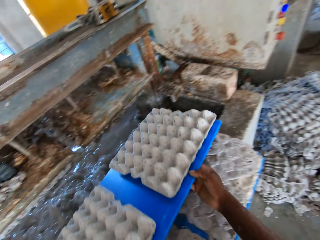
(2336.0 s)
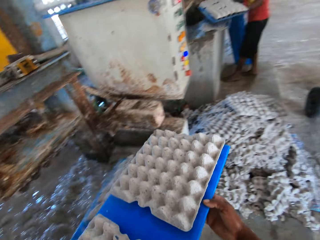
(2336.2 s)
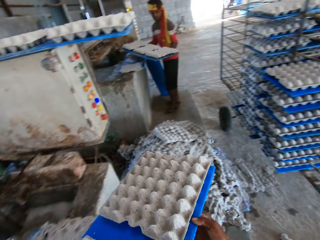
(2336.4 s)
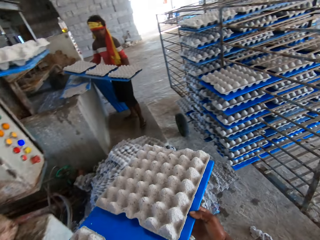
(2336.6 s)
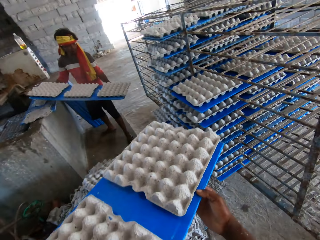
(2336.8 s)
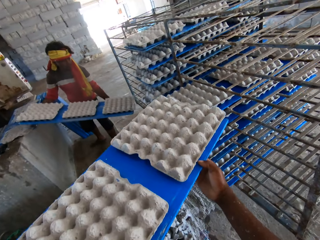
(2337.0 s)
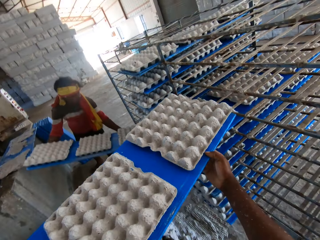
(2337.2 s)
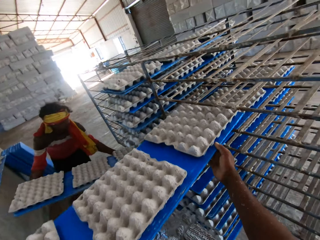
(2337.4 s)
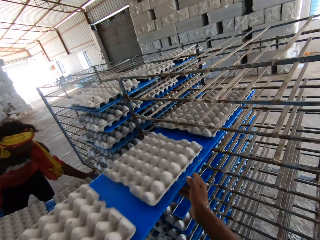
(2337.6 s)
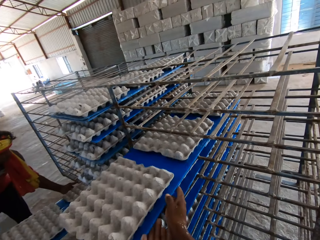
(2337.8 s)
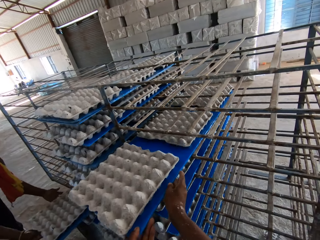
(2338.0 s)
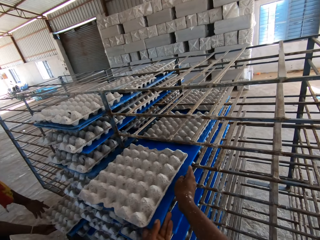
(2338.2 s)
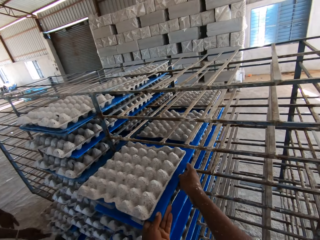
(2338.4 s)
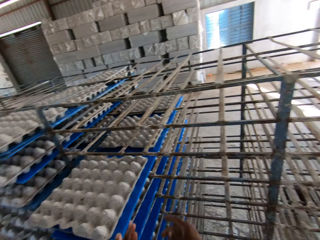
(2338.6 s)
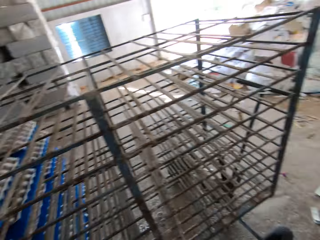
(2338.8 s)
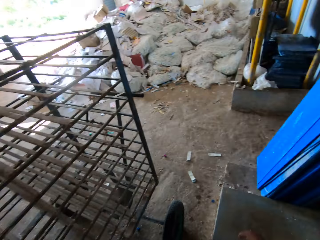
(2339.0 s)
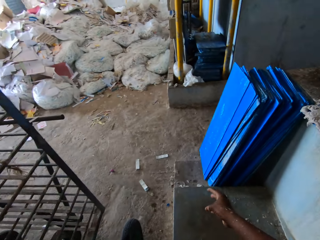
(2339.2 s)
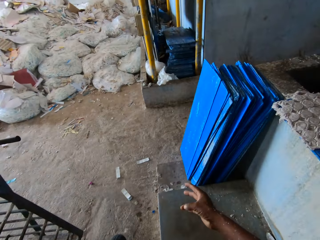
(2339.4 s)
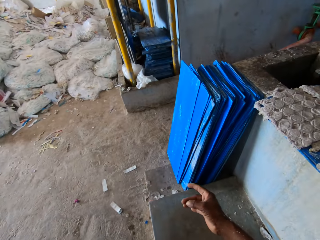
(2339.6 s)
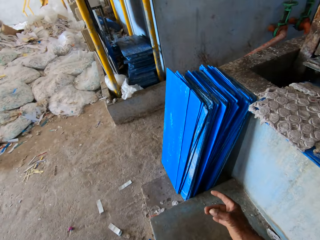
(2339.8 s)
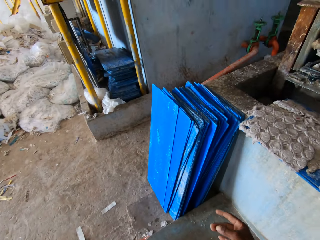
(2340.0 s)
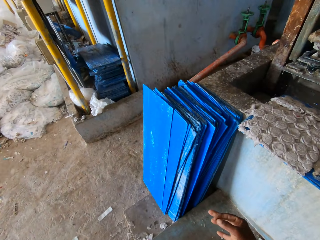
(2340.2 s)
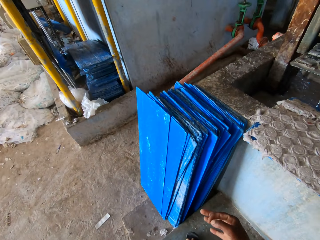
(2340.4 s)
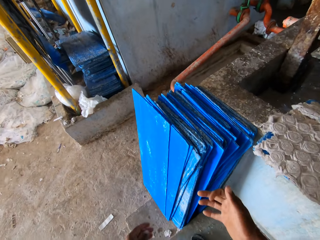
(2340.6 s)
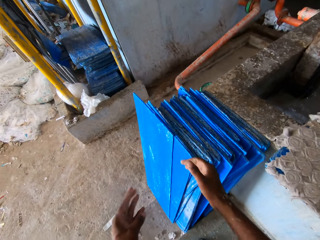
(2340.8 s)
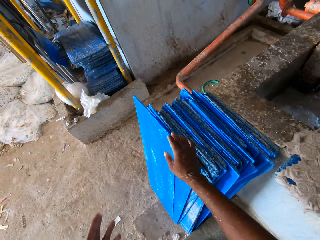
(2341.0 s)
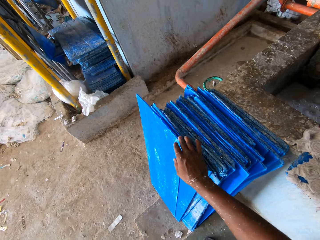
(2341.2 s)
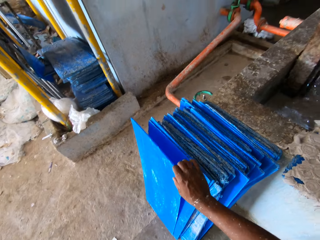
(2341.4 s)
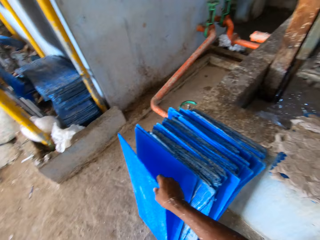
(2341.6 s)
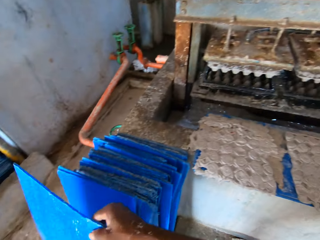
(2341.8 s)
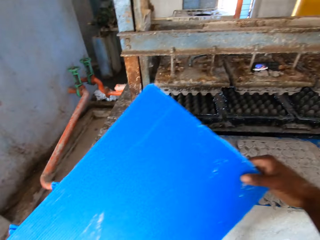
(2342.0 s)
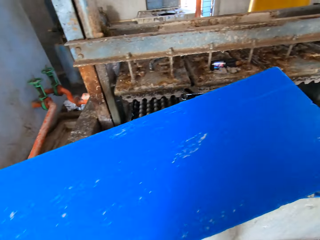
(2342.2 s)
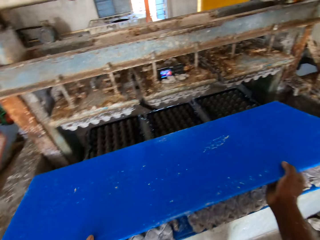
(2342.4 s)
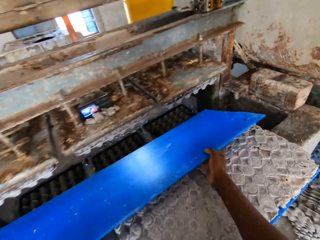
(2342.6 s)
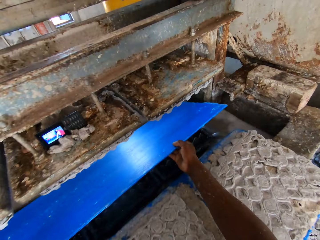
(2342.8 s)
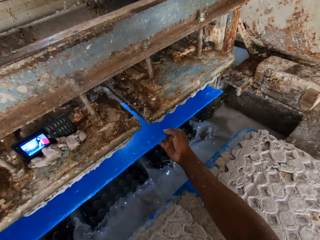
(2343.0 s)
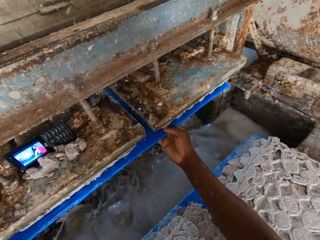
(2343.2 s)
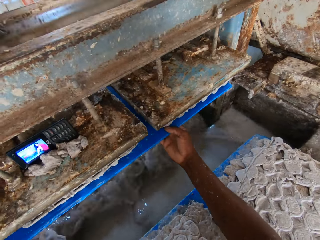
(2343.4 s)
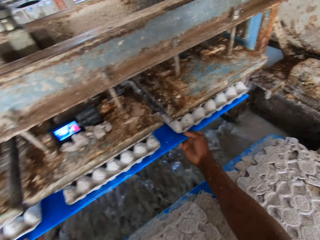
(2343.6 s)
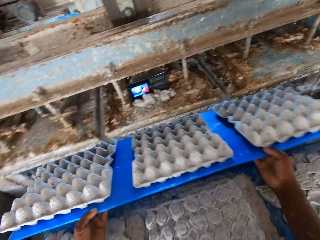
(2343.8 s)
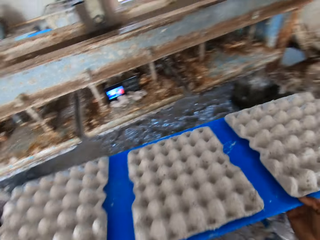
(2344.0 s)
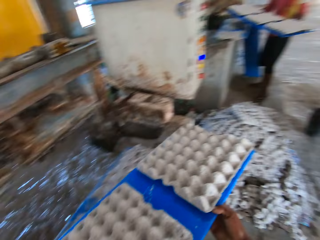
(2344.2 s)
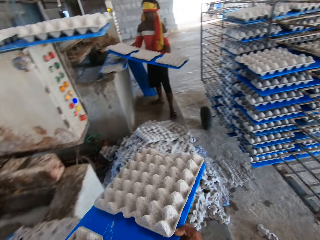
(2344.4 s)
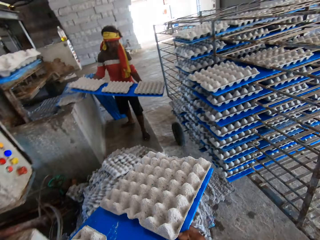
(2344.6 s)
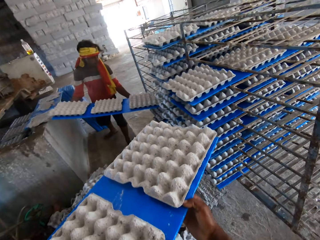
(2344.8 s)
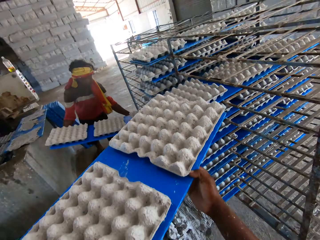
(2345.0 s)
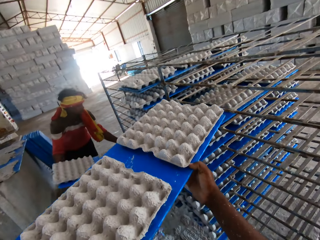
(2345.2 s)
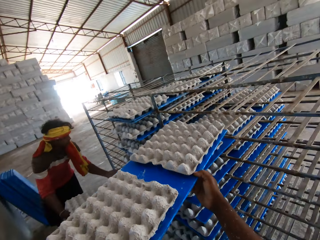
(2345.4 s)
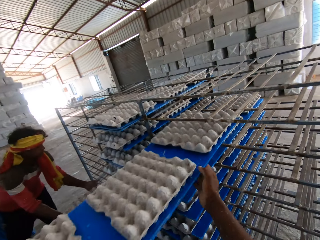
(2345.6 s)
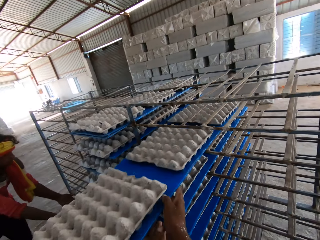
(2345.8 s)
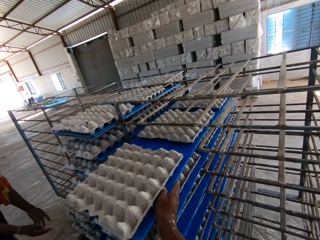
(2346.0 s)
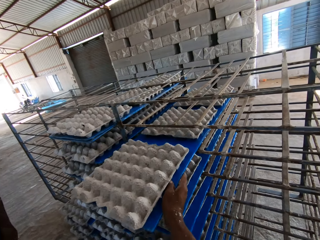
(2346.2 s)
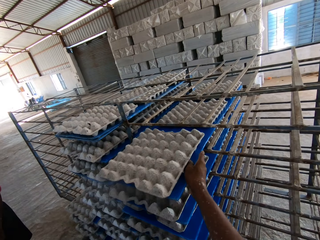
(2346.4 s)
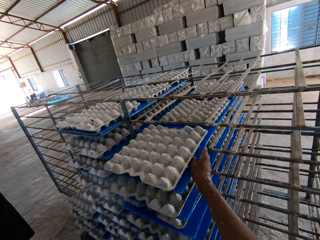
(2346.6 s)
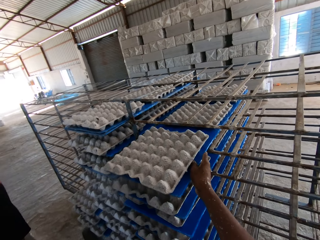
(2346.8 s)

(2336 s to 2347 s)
The camera wearer moves the egg tray from the egg tray machine to the rack with his hands. He picks the egg trays with the tray picker. A man moves the egg tray from the egg tray machine to the rack with his hands. The camera wearer places the trays on a trolley. He picks a tray or the egg tray picker on the floor with his right hand. He passes the tray to the egg tray machine with his hands. He places the tray picker on the processing machine. He moves the egg tray from the egg tray machine to the rack with his hands. He picks the egg trays with the tray picker. The man moves the egg tray from the egg tray machine to the rack with his hands. The camera wearer places the trays on the trolley.

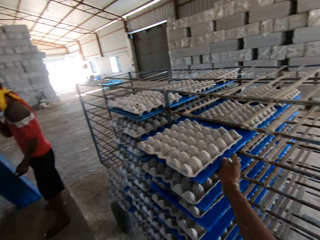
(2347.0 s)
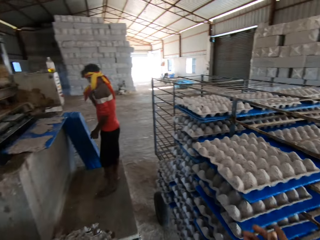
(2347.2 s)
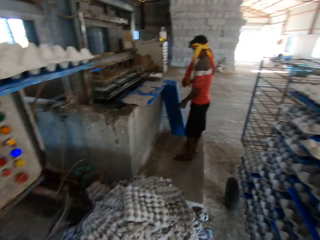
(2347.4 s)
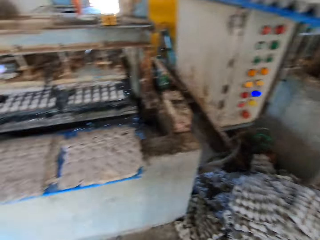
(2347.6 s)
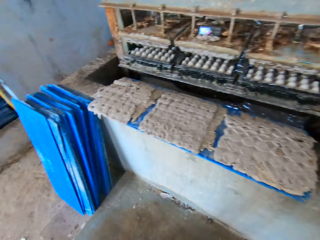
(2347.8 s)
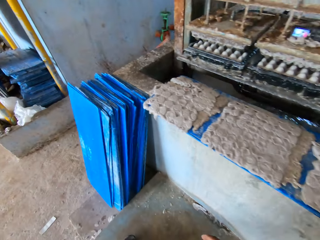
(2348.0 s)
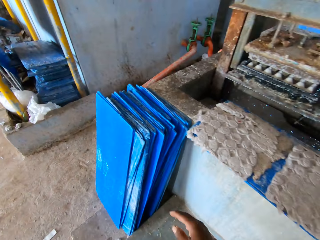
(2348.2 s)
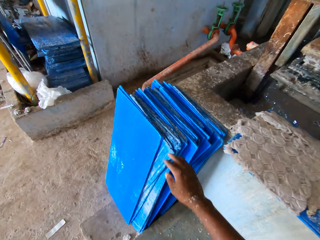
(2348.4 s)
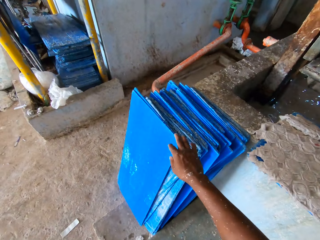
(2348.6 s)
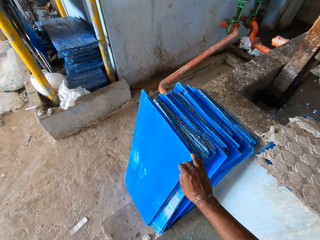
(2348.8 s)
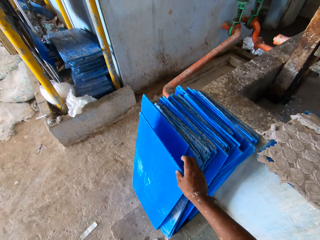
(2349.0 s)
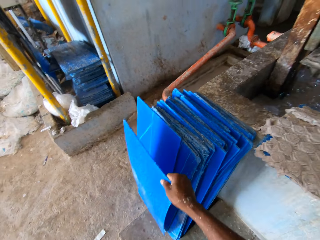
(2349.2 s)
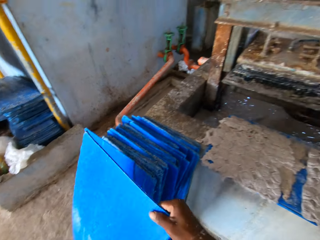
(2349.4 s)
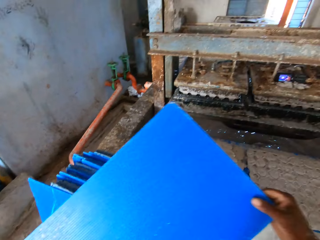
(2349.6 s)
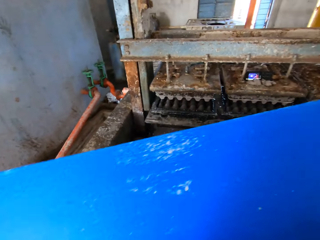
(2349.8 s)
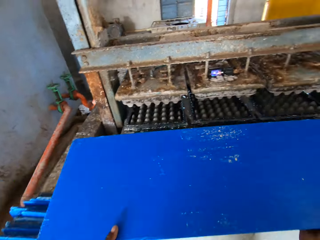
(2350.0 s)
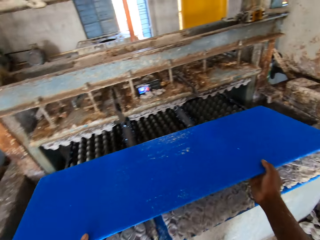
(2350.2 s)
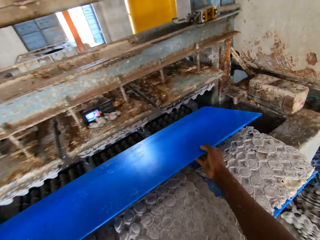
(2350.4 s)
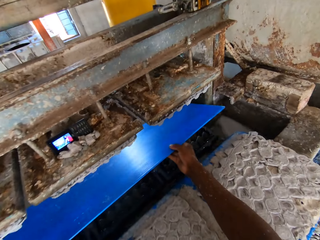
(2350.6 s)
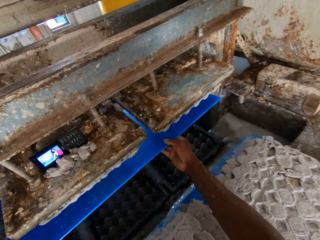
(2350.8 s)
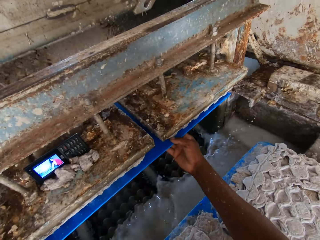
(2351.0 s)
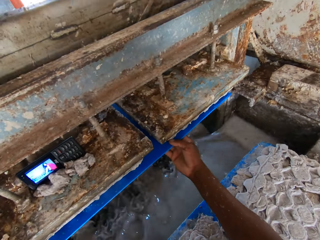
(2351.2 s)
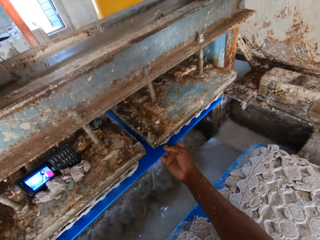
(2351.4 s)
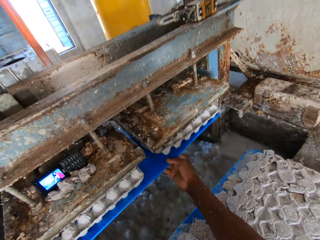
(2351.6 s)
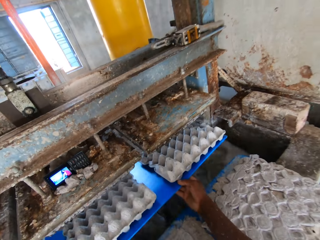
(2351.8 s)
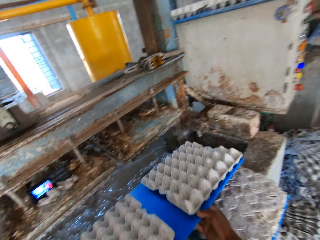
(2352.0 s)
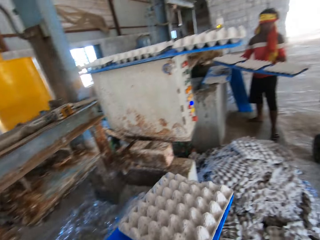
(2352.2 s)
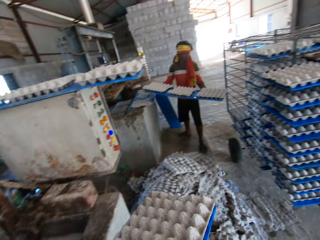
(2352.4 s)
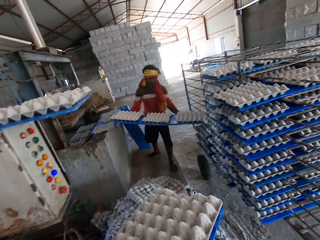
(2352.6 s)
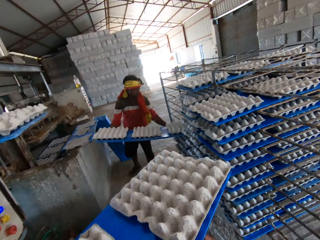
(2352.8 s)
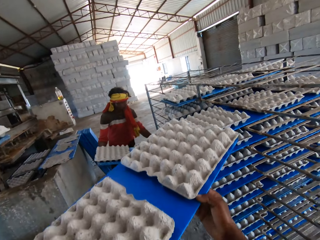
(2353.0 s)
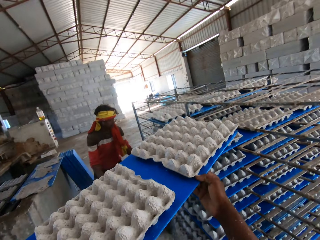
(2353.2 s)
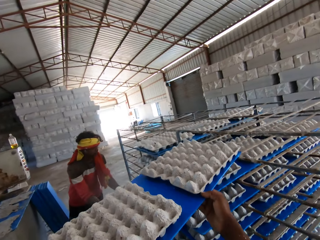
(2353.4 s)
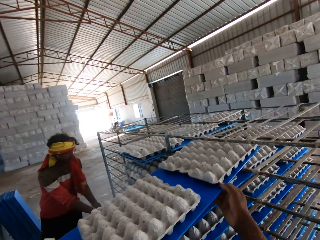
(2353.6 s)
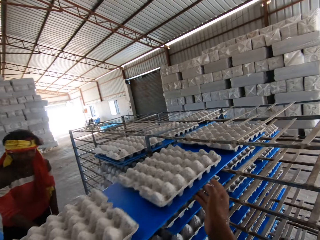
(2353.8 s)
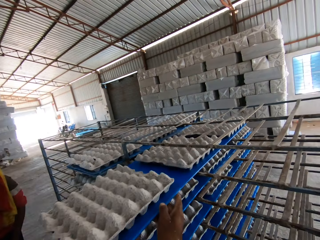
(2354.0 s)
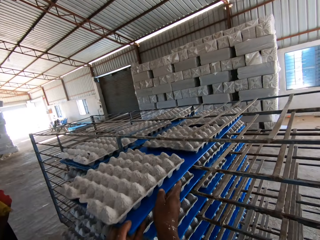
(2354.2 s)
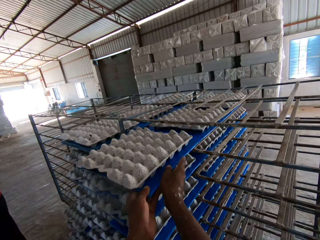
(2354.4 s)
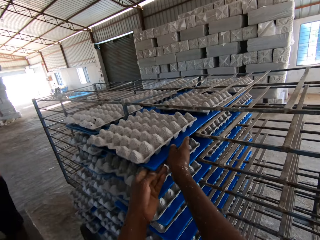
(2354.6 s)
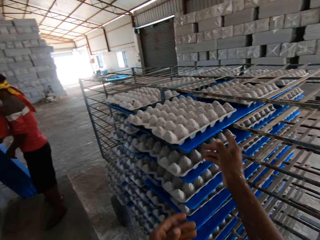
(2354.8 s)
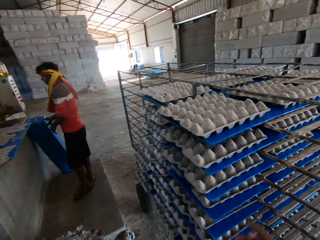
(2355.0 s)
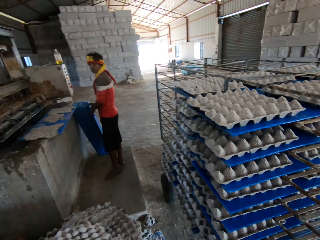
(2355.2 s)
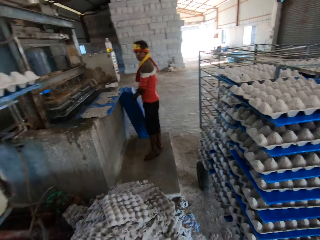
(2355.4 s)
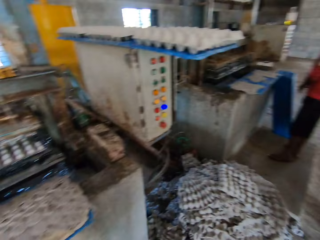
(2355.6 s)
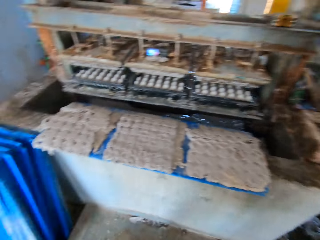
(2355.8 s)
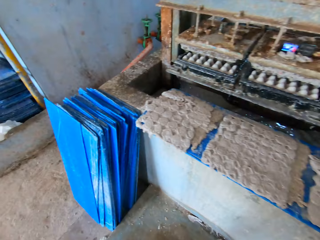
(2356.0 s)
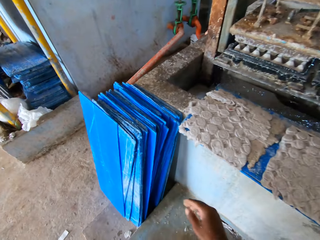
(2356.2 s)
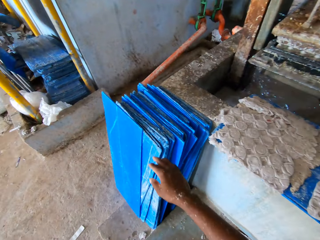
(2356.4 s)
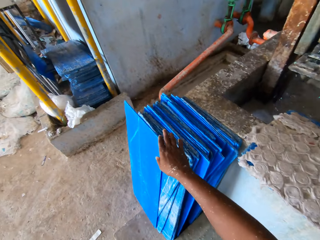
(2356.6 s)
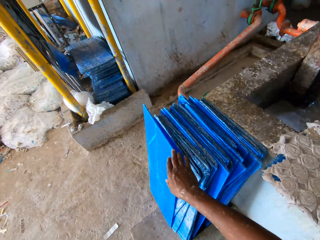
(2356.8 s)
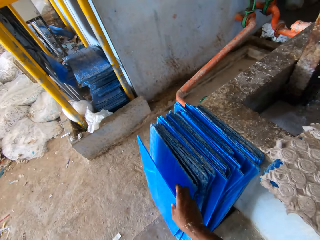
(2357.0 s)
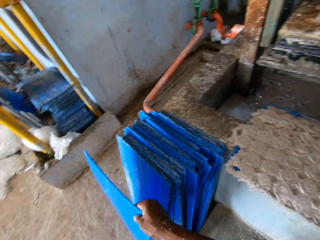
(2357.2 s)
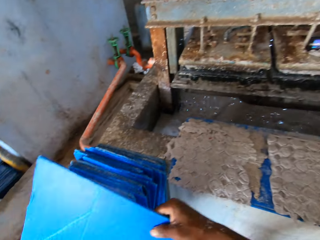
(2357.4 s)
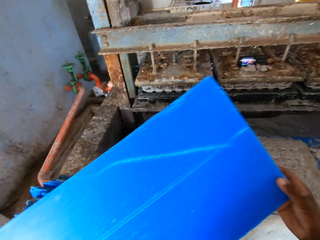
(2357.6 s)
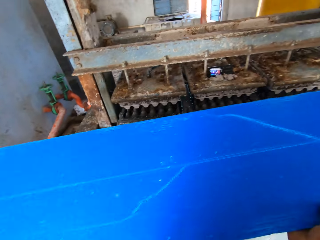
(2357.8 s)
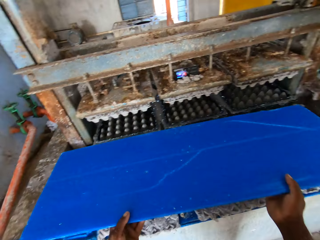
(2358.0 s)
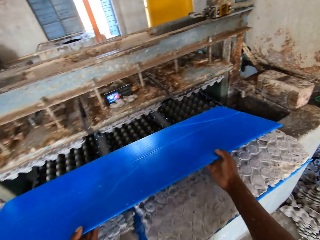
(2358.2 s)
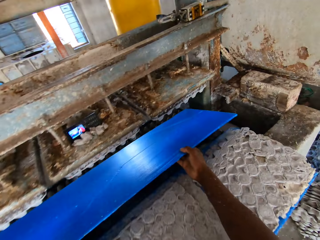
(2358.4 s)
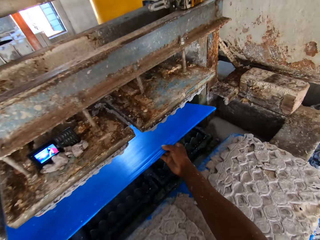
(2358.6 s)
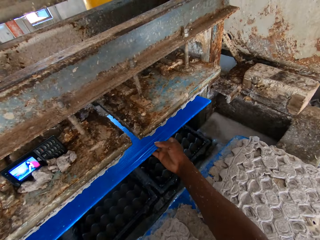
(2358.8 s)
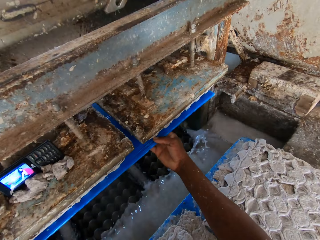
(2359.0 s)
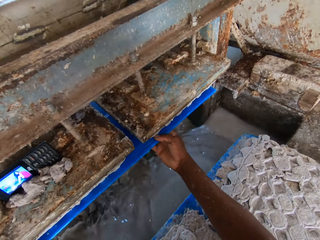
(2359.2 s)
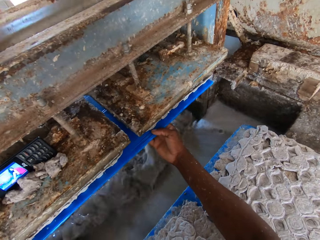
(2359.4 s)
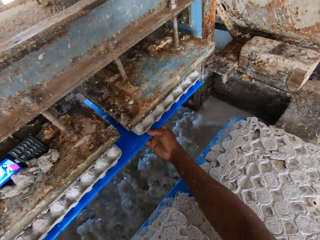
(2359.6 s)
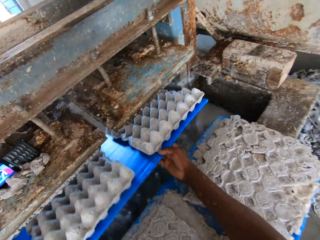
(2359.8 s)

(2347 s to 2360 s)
A man picks a tray on the floor with his right hand. The camera wearer picks the tray or egg tray picker on the floor with his right hand. He passes the tray to the egg tray machine with his hands. He places the tray picker on the processing machine. He moves the egg tray from the egg tray machine to the rack with his hands. He picks the egg trays with the tray picker. The man moves the egg tray from the egg tray machine to the rack with his hands. The camera wearer places the trays on a trolley. The man picks the tray on the floor with his right hand. The camera wearer picks the tray or egg tray picker on the floor with his right hand. He places the tray picker on the processing machine. He passes the tray to the egg tray machine with his hands.
